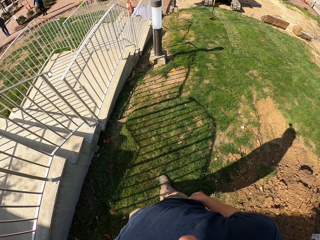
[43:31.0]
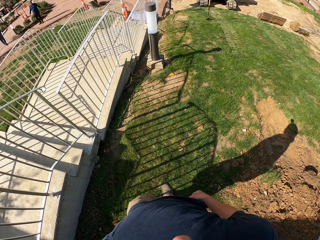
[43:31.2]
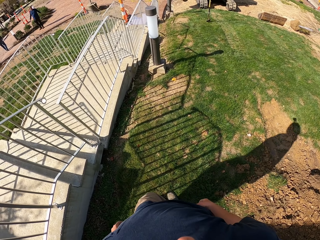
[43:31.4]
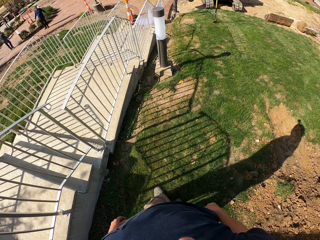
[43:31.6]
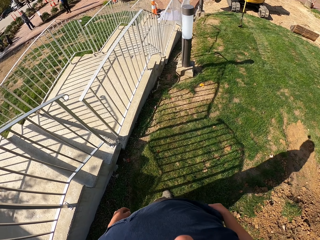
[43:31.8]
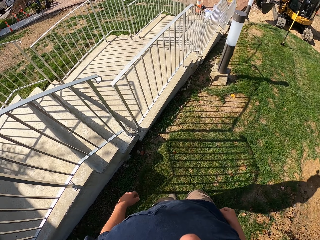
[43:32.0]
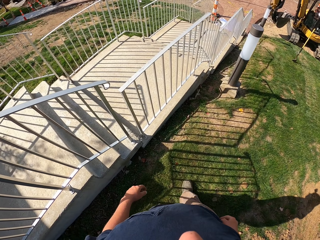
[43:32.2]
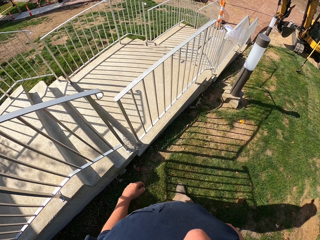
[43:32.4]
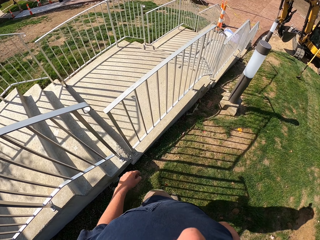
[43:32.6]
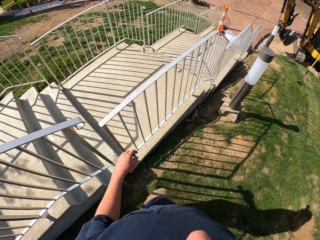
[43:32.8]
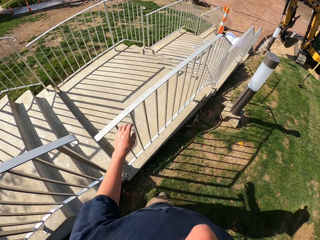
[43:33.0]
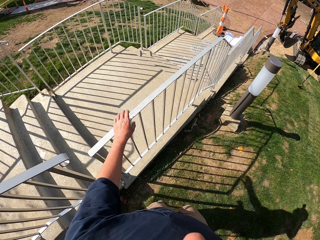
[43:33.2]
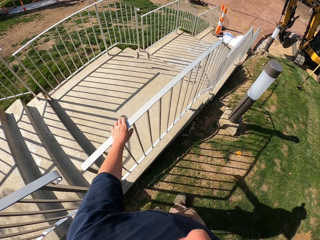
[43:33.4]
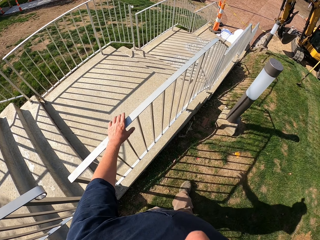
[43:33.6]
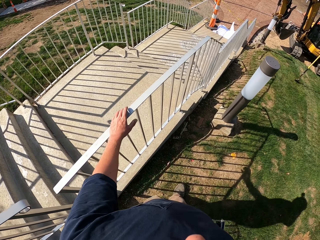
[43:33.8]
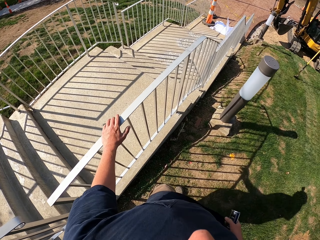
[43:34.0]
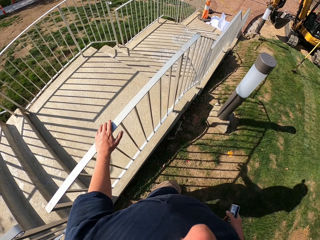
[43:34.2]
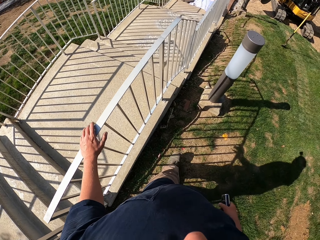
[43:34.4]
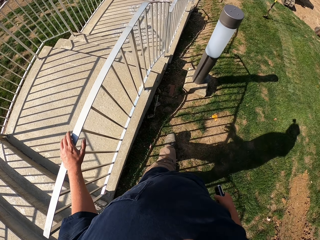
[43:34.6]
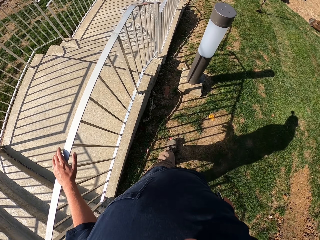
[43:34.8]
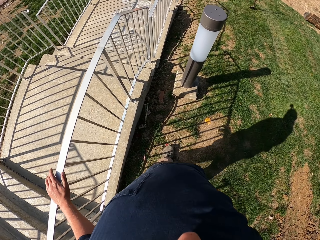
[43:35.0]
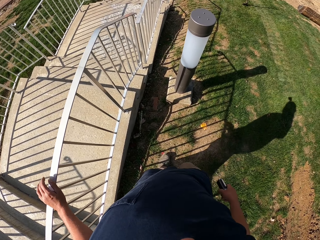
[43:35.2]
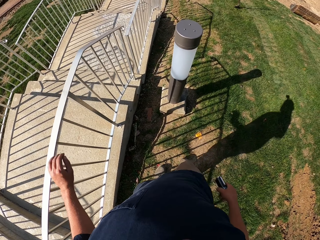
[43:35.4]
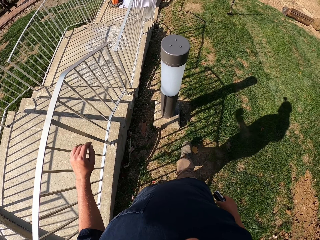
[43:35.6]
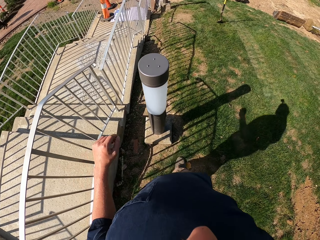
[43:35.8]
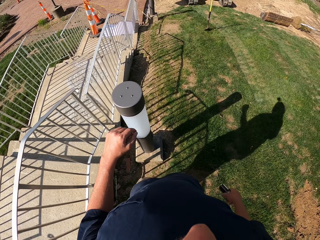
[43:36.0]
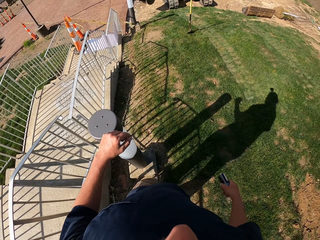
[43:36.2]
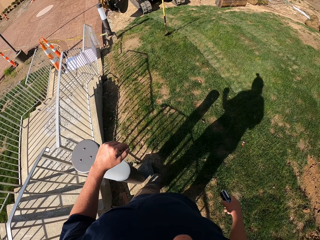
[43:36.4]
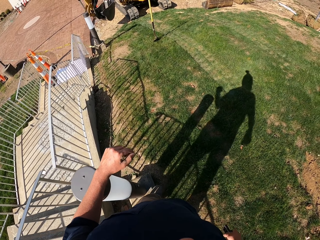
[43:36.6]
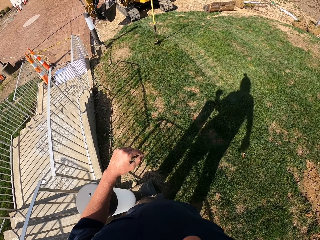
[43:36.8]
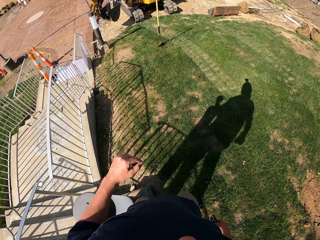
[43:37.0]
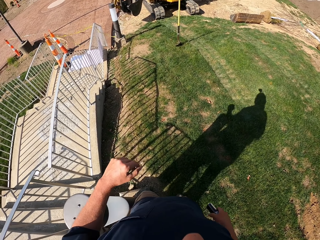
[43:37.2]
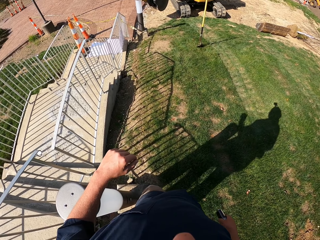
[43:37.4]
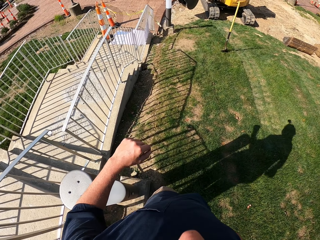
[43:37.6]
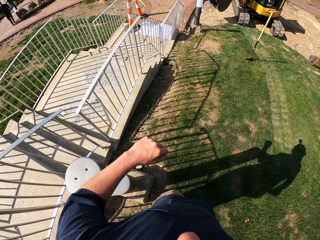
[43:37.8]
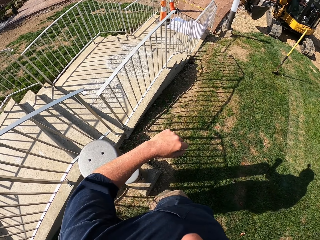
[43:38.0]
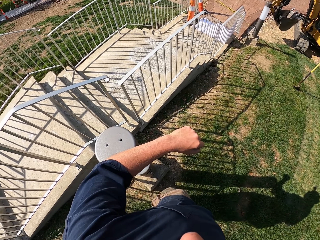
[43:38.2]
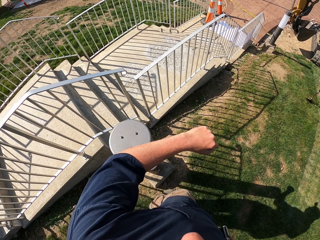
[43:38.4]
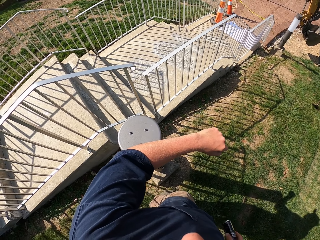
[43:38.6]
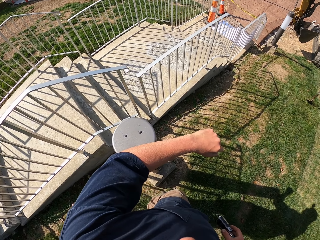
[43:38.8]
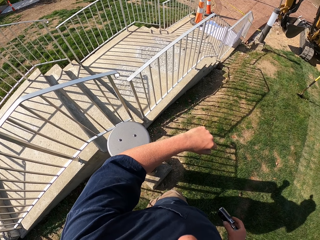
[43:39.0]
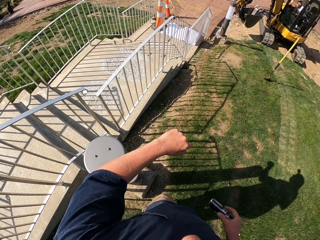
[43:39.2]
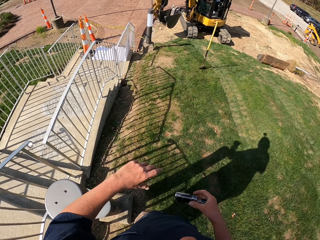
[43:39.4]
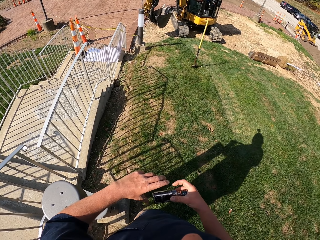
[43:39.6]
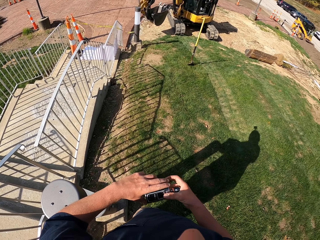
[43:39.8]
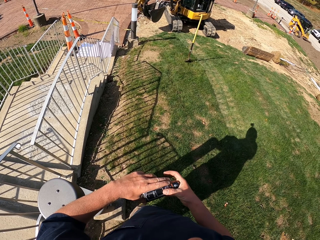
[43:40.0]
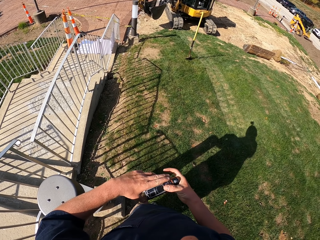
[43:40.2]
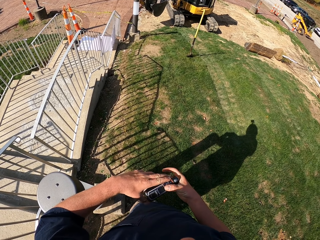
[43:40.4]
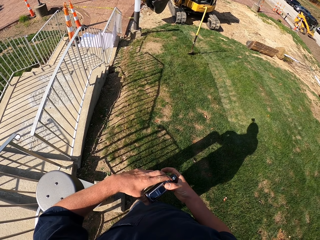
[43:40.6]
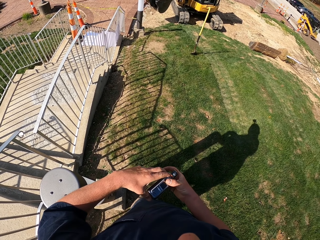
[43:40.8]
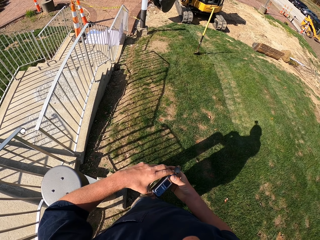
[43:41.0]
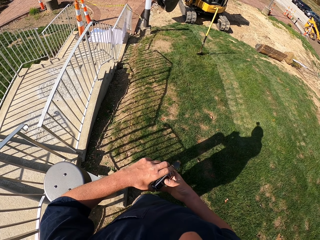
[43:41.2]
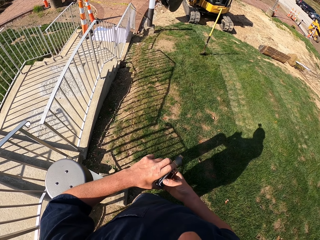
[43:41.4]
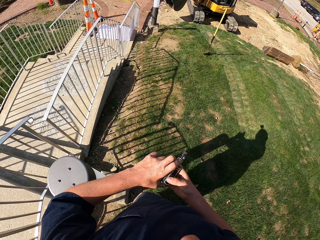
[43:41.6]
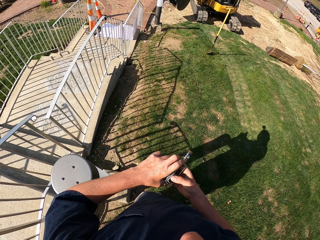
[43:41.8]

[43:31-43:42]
The camera wearer holds the staircase rail with the left hand. They walk. They hold a smoke. They place the left hand on a pole.

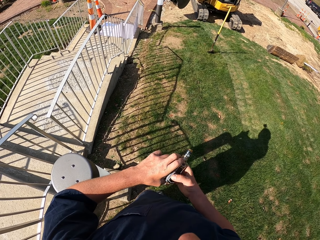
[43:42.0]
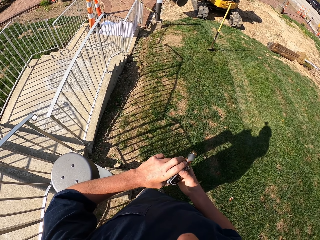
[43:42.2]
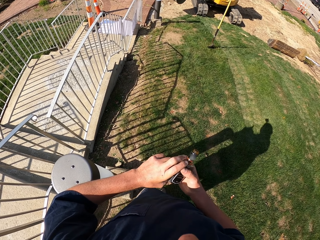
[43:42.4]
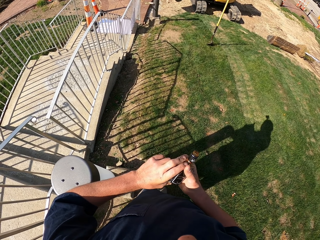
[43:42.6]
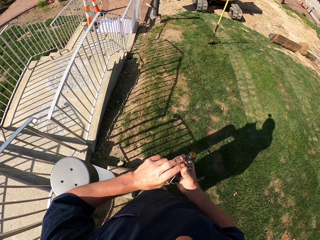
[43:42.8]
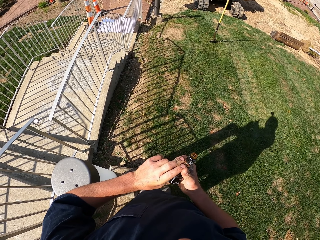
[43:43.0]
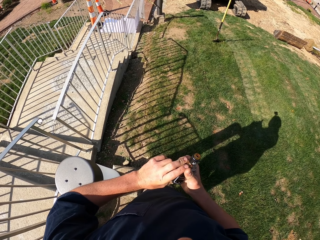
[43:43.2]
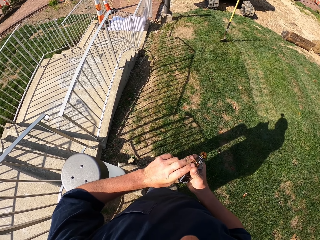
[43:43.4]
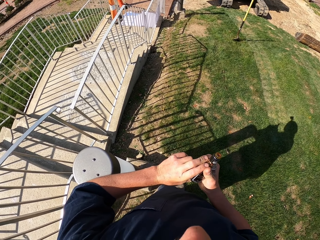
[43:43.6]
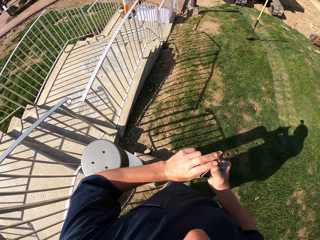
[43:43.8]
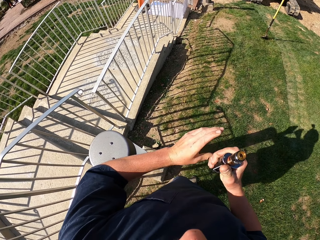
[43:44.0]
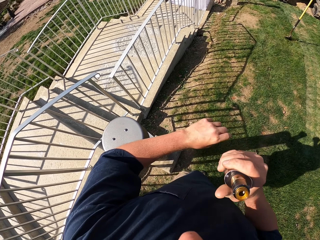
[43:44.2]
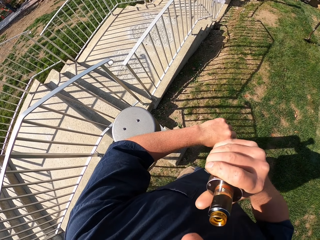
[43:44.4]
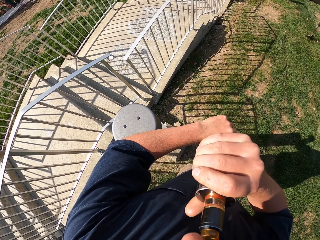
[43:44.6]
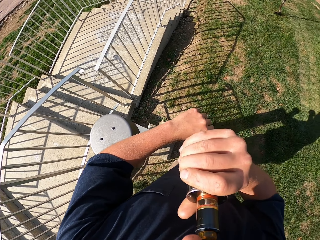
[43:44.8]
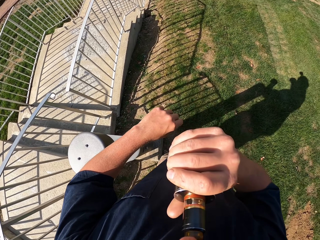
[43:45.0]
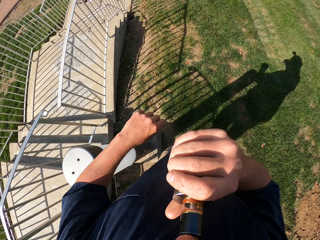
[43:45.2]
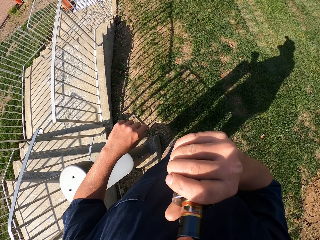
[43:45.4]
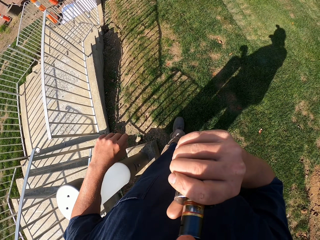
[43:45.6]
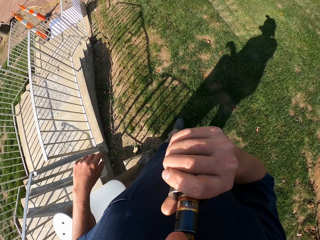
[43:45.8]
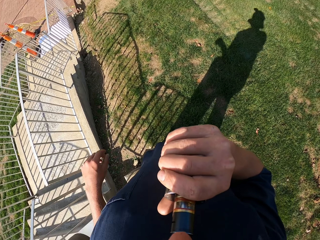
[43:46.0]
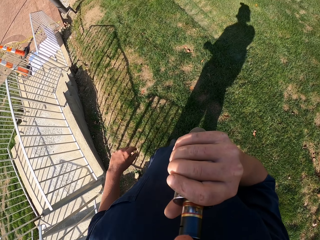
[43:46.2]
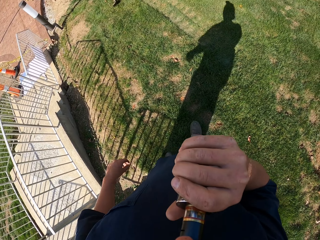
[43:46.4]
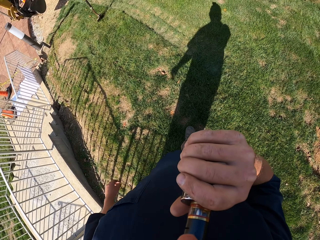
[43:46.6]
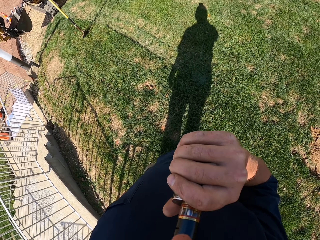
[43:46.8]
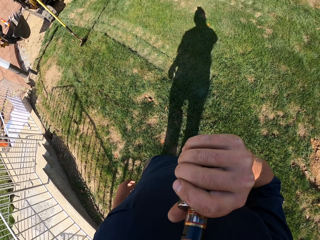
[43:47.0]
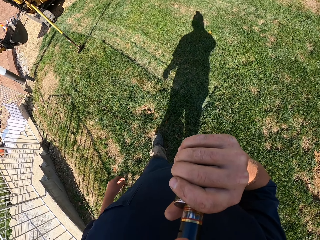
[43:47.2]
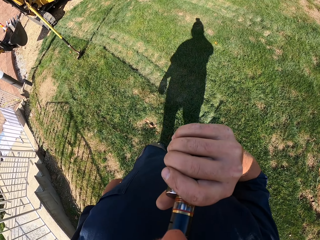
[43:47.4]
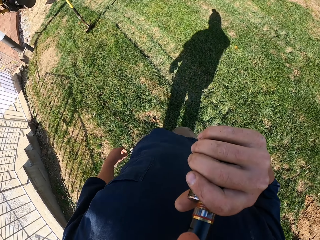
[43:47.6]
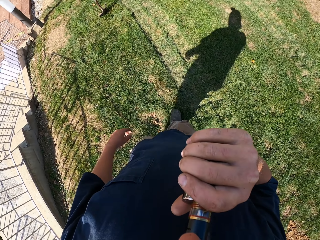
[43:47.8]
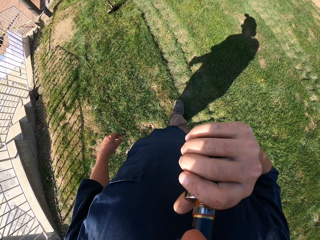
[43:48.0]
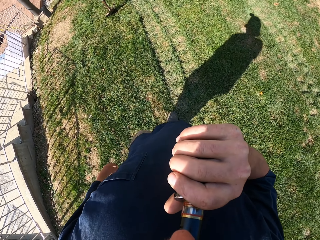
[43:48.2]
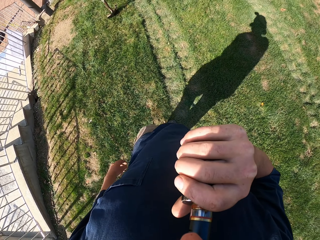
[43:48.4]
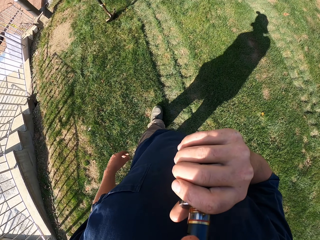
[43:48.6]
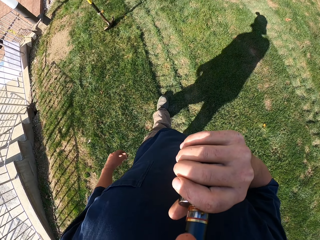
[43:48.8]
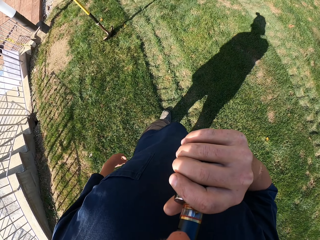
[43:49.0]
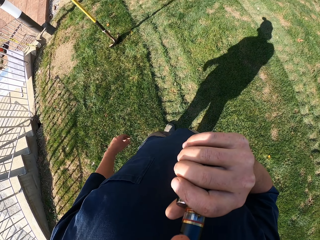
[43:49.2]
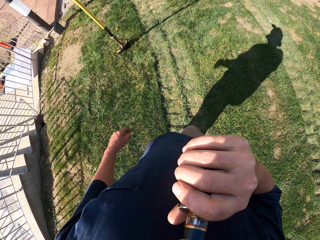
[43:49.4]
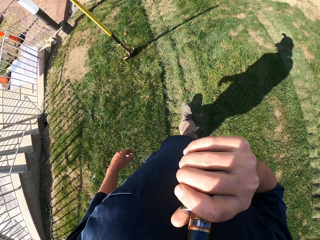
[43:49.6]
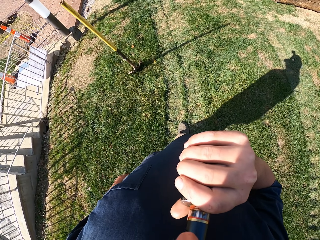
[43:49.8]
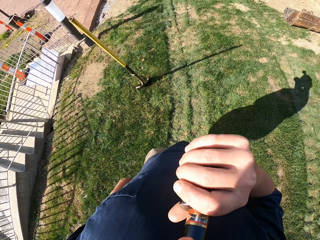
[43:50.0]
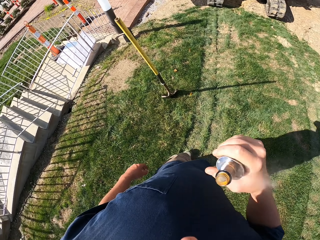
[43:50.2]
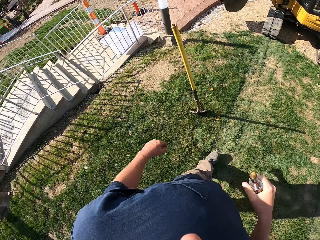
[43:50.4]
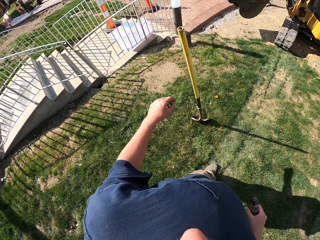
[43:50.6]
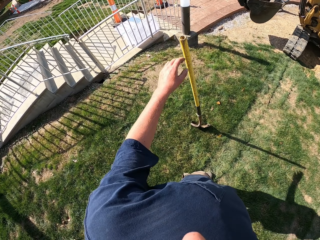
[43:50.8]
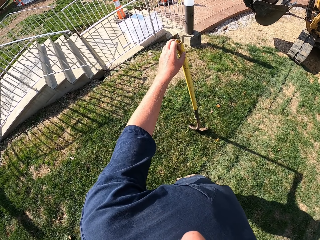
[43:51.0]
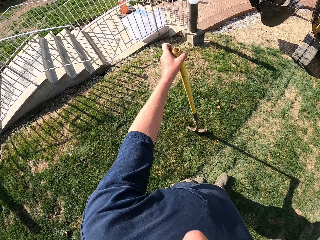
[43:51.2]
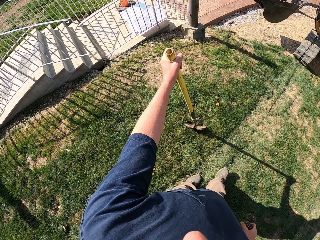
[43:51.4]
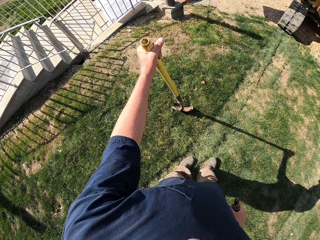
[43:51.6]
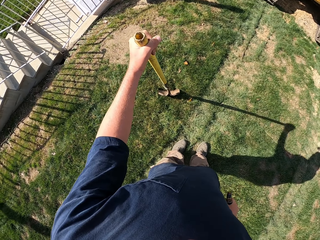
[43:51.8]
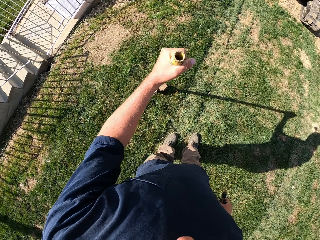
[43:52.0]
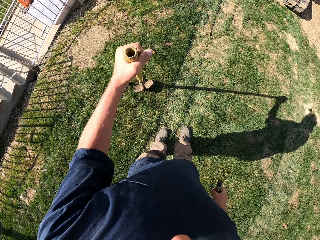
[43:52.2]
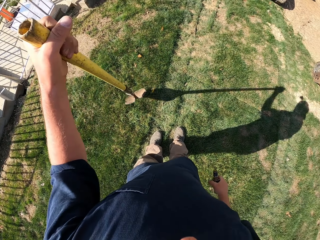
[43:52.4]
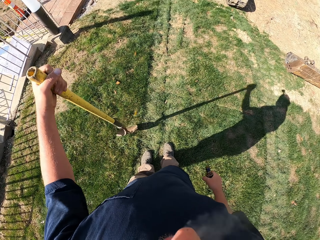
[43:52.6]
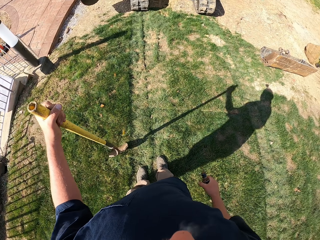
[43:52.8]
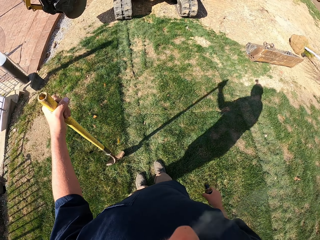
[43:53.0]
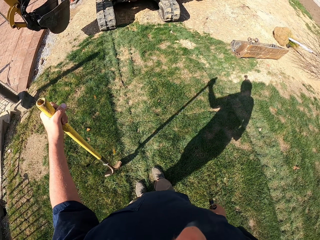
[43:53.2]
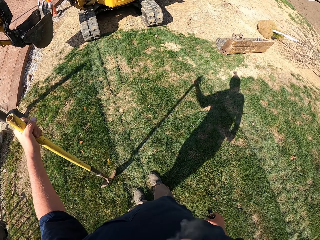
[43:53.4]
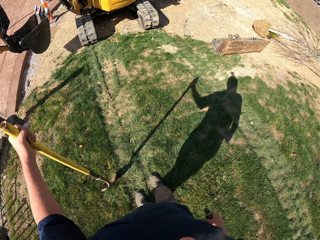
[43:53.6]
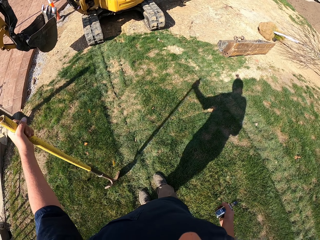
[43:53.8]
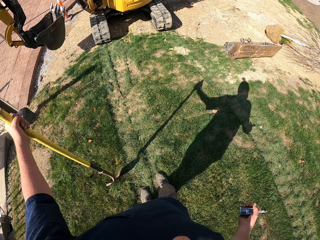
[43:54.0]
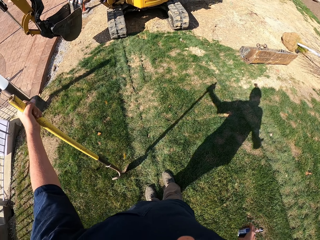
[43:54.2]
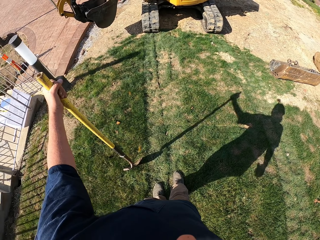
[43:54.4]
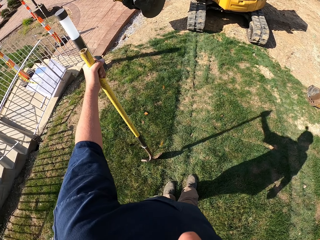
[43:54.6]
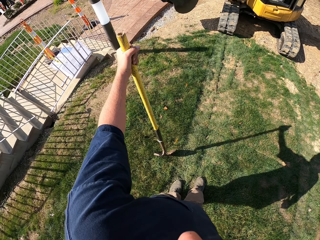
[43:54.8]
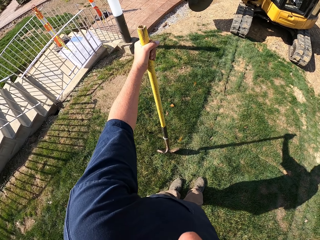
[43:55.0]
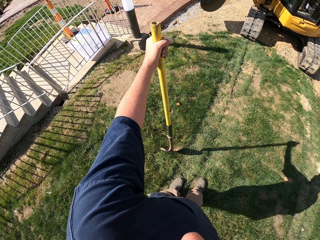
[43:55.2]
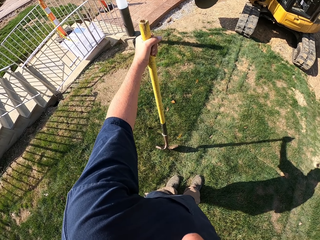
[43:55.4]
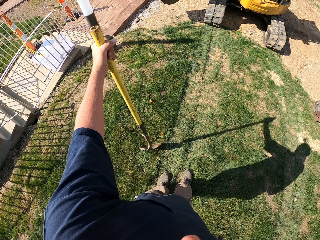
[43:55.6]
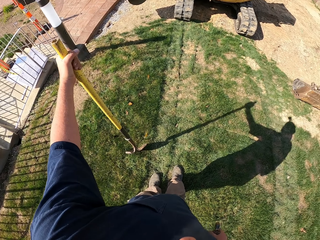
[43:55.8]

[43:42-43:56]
The camera wearer smokes. They put a cigar bottle in the mouth. They walk. They hold a spade or shovel on the ground. They pick up the shovel. They release smoke from the mouth. They look around.
